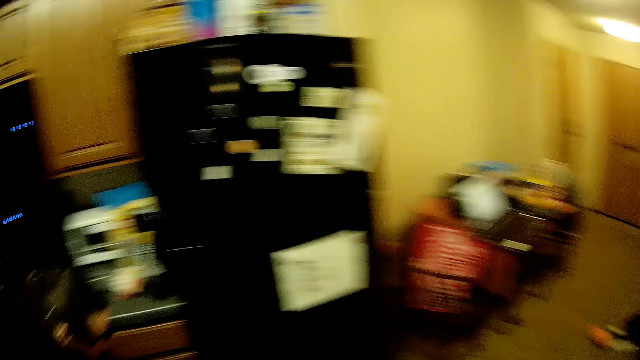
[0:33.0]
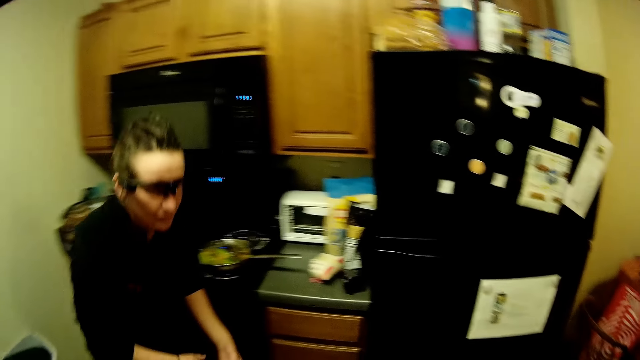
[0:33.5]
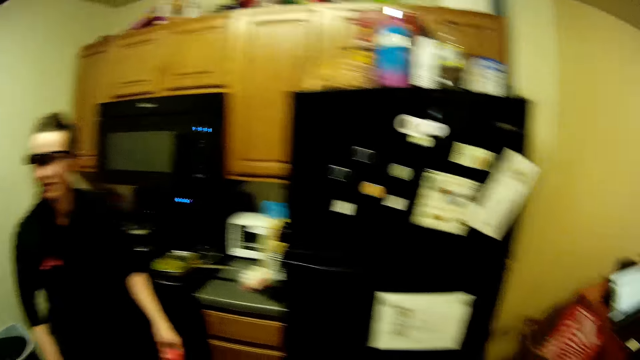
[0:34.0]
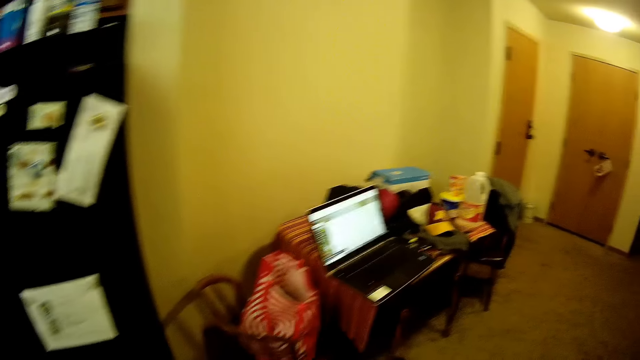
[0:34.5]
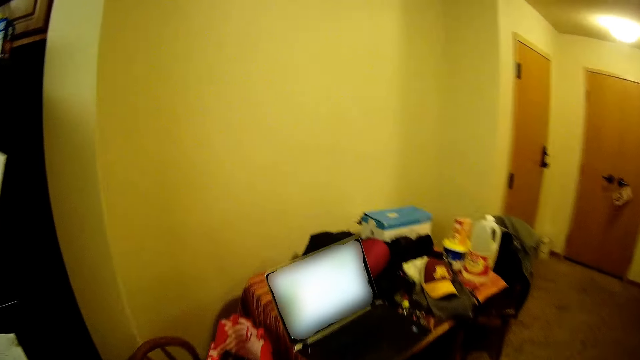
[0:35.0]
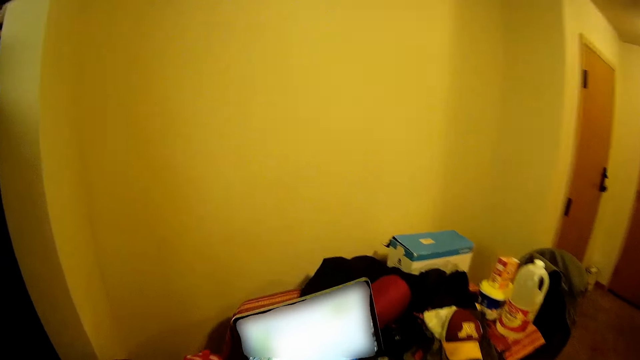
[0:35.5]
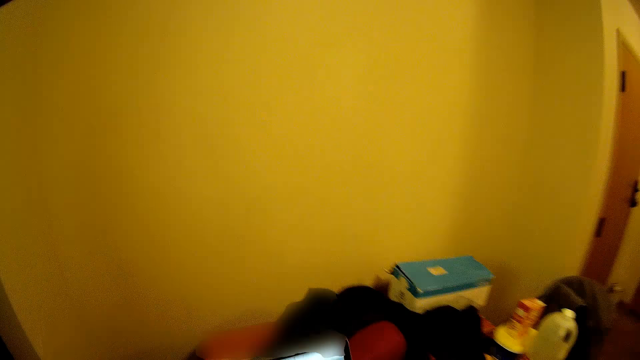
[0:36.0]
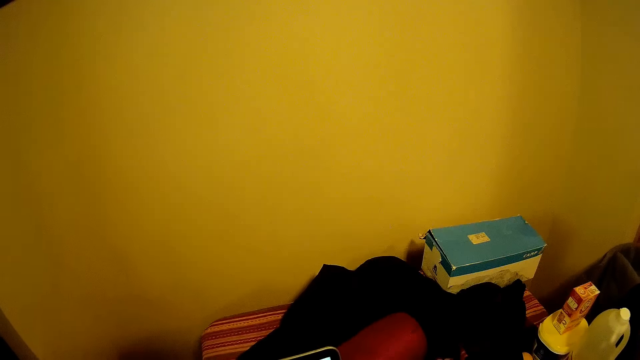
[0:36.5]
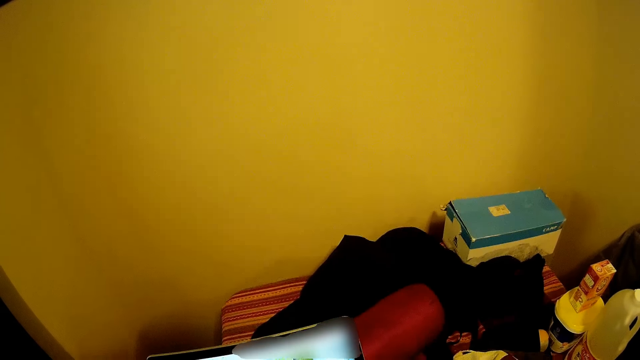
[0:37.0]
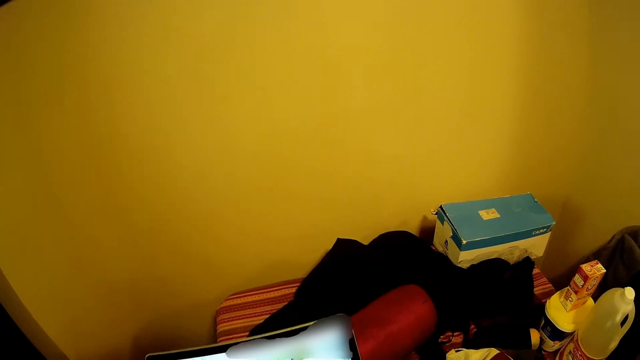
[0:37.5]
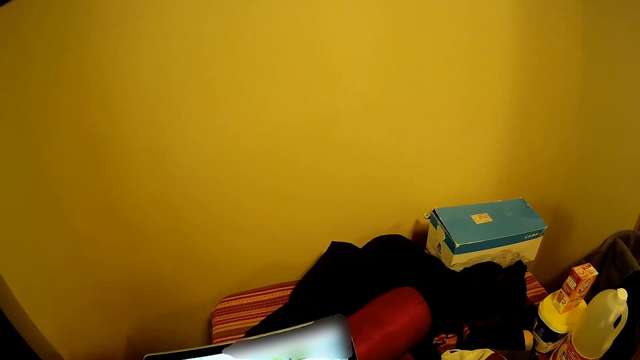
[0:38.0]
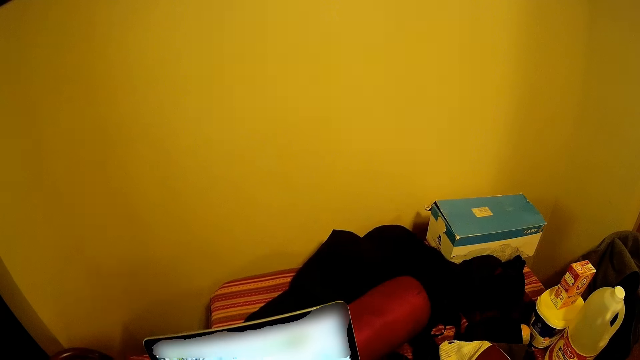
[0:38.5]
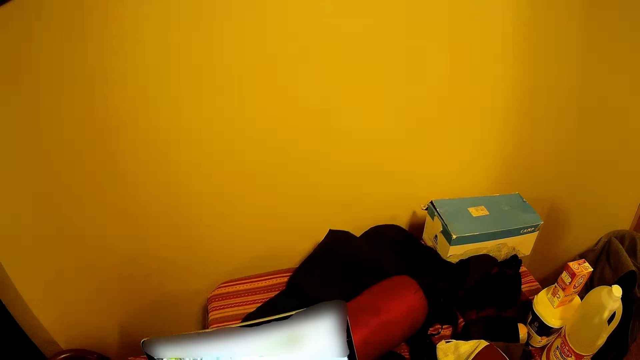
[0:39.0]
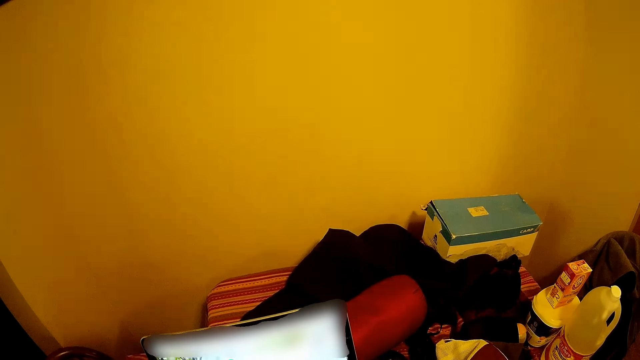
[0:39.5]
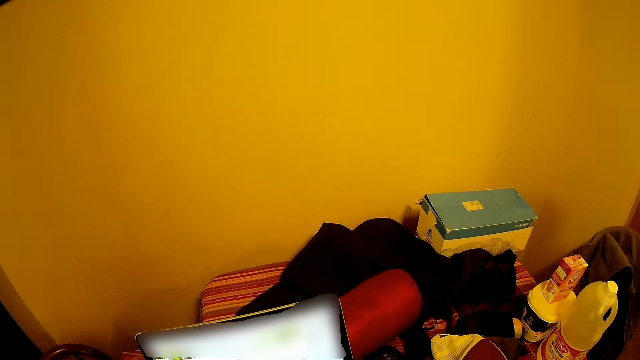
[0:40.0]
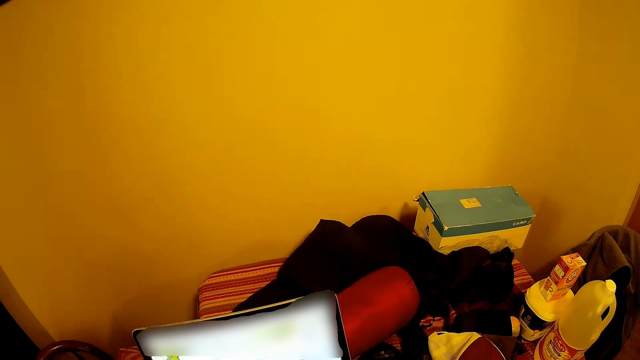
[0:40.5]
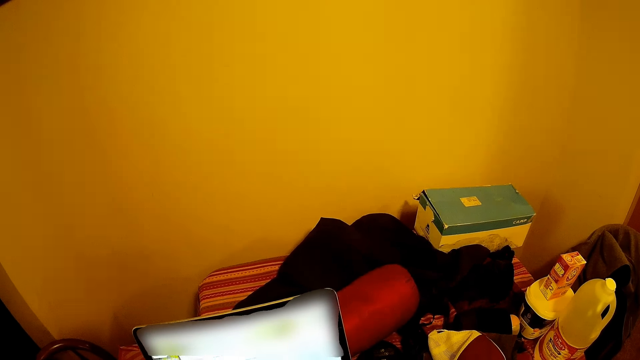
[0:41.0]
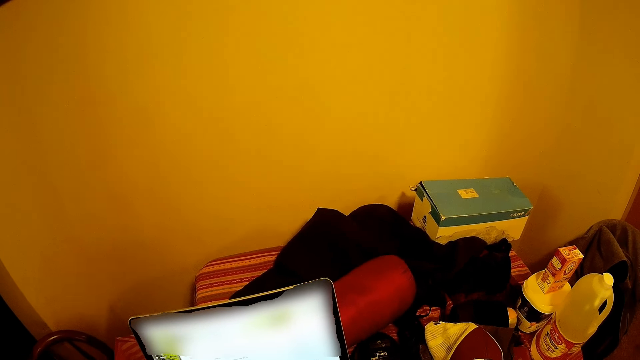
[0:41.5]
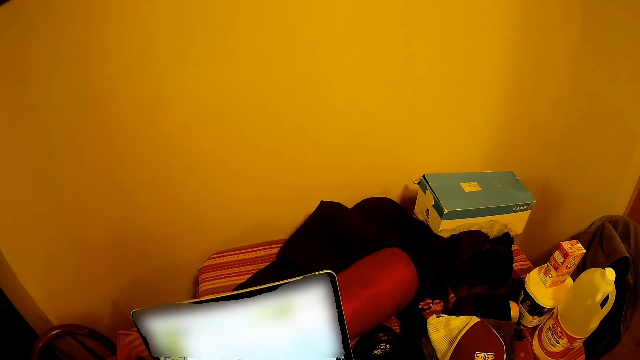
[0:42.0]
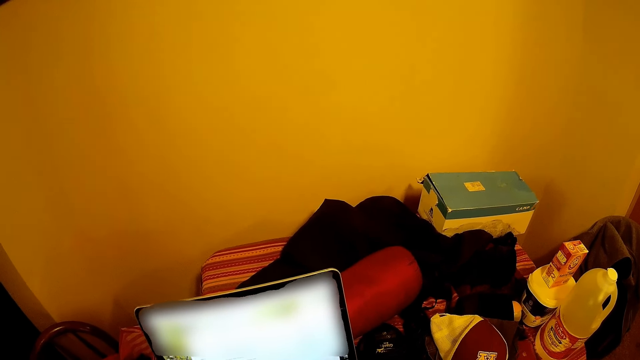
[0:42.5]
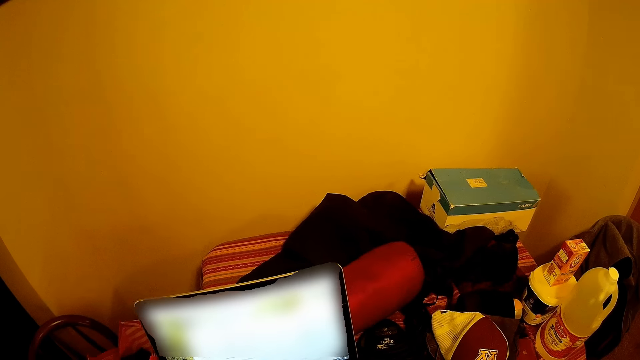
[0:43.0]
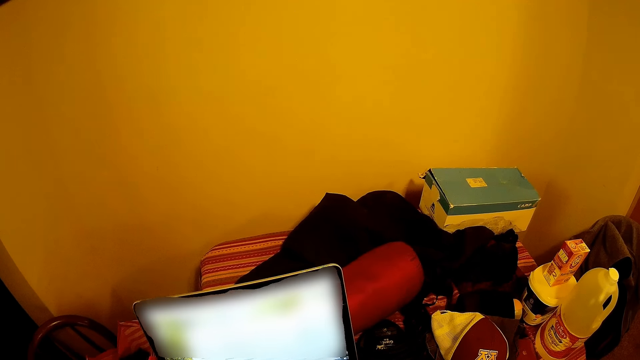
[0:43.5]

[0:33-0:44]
The camera wearer walks around the apartment. They look at the computer. They use the laptop.

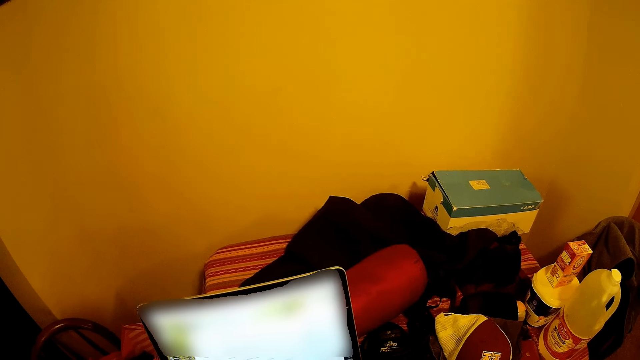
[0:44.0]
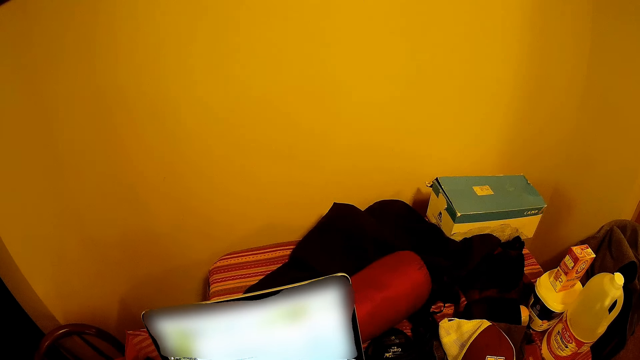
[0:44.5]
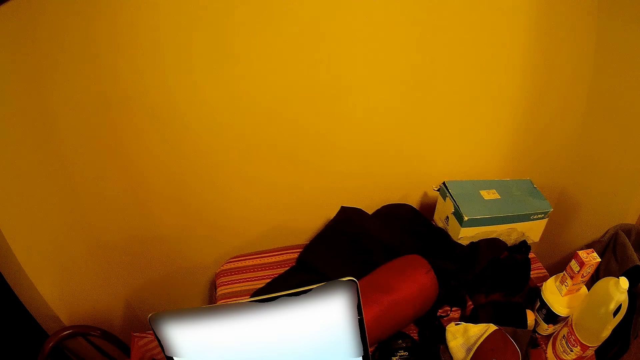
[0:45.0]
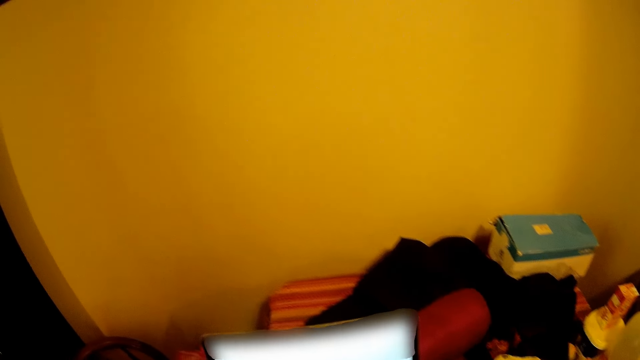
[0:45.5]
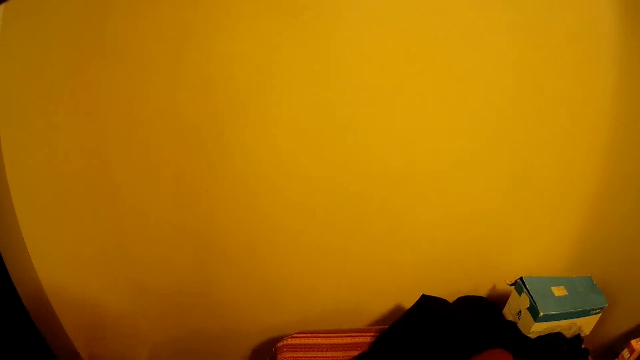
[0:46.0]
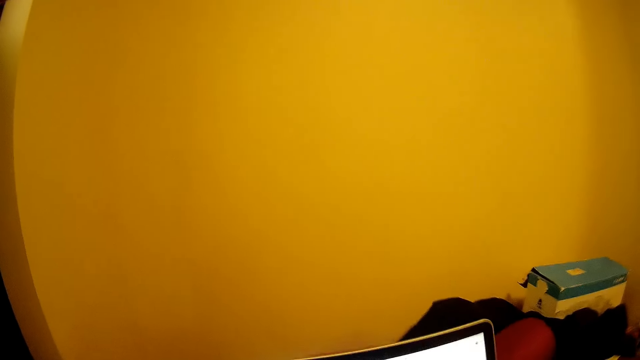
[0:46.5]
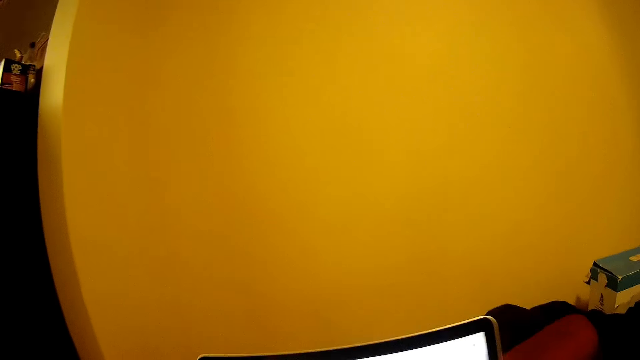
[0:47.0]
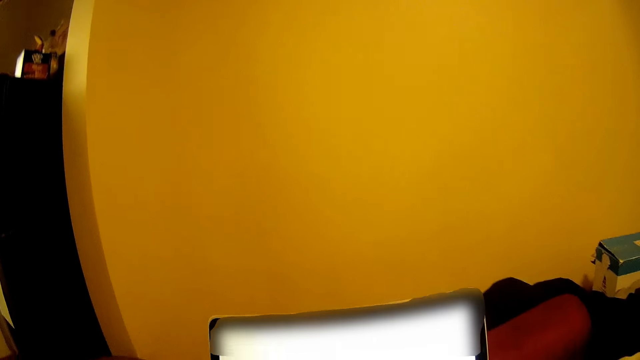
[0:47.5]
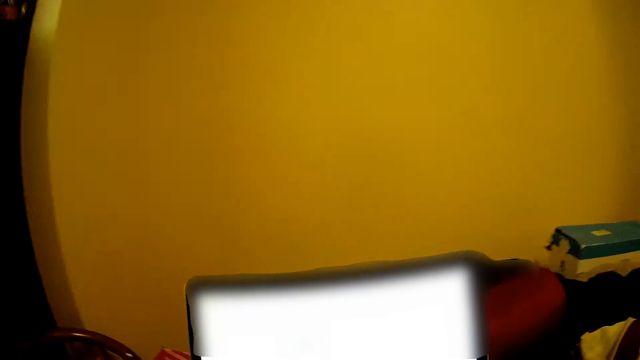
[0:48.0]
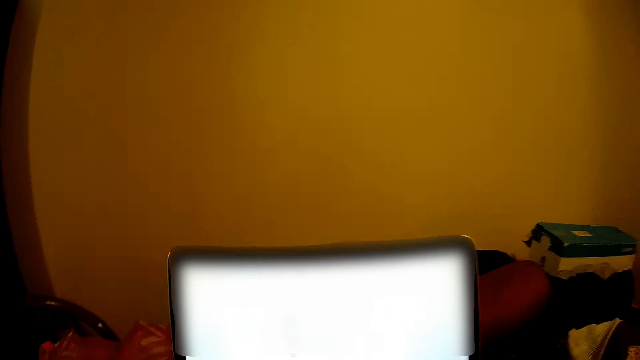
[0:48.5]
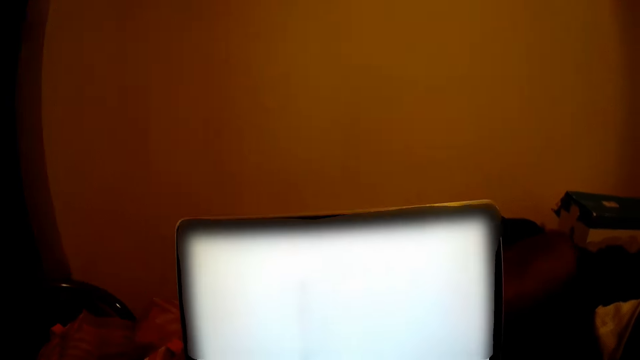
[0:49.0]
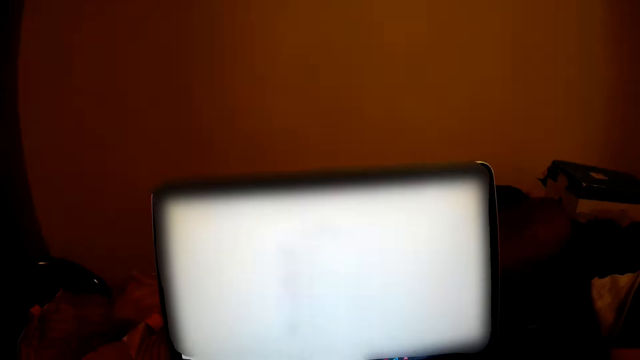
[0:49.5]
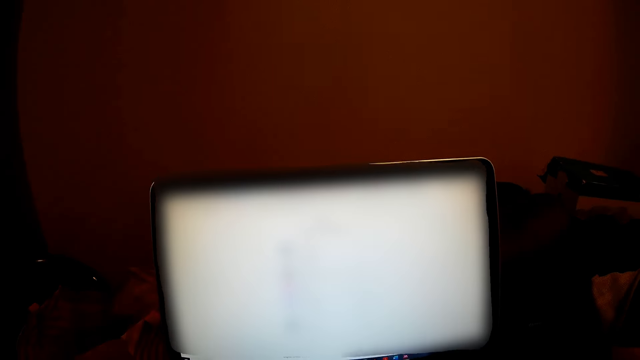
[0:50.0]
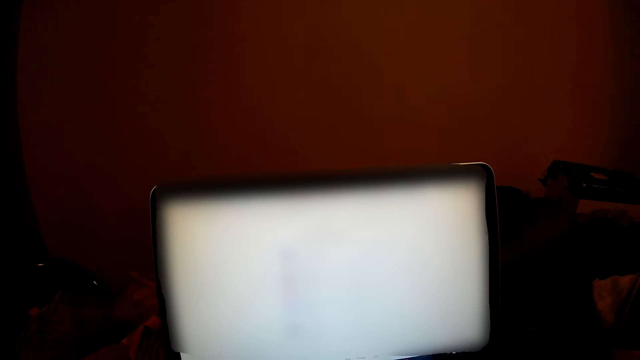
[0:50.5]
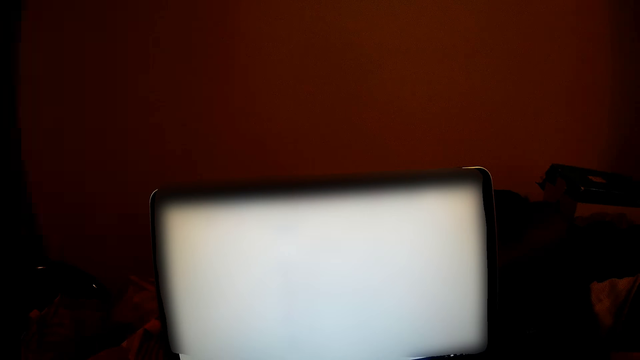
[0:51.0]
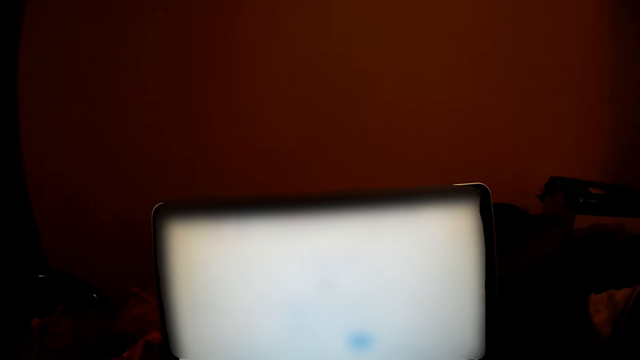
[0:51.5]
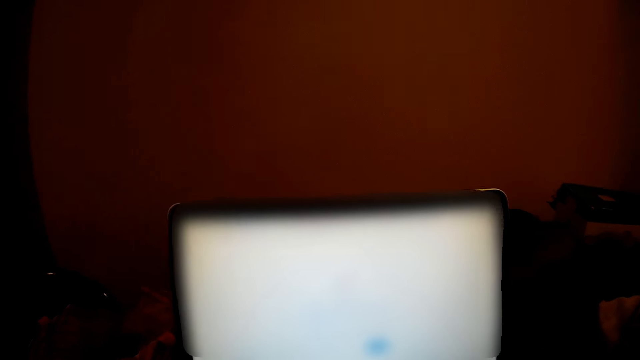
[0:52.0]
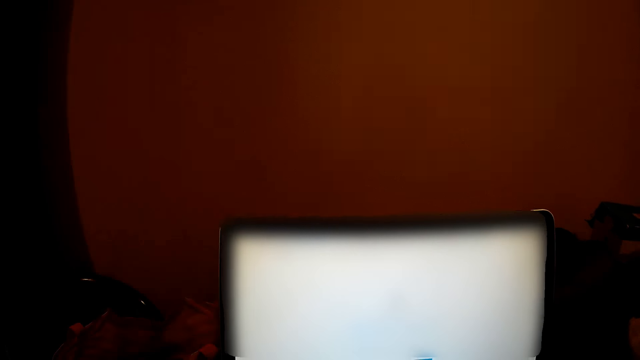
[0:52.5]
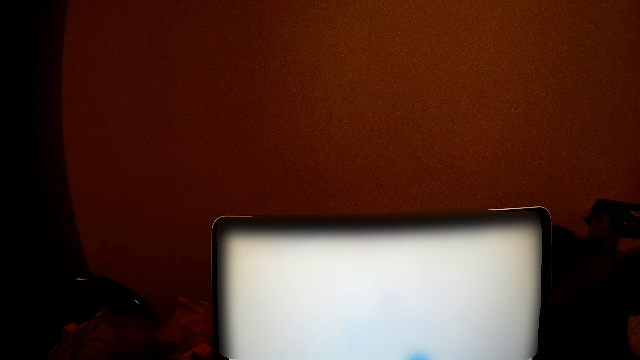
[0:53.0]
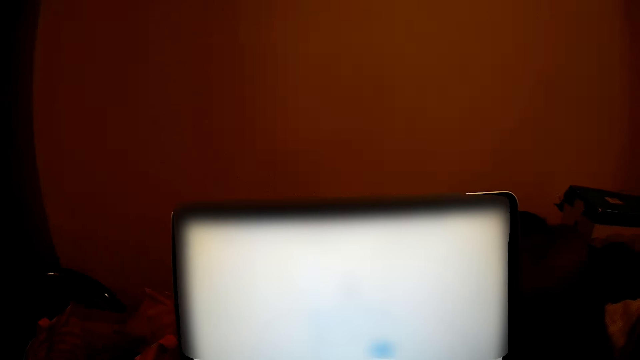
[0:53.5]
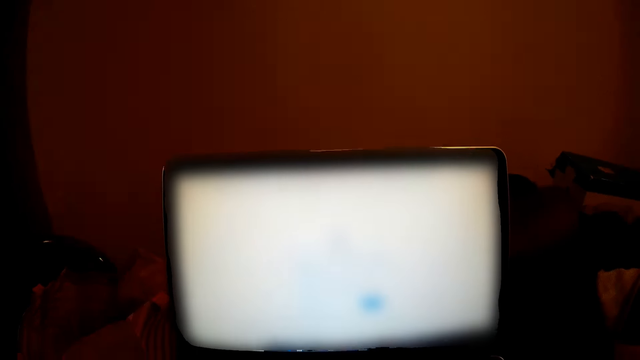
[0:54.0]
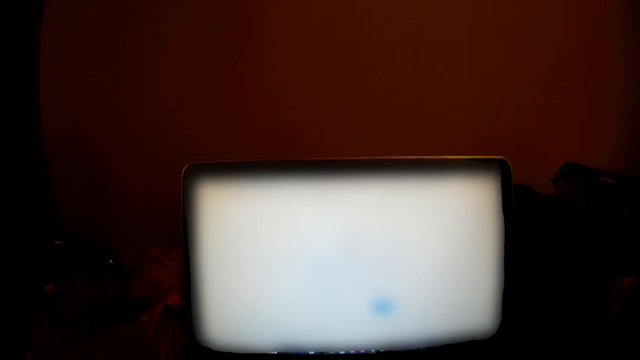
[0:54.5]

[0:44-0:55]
The camera wearer sits on a chair. They operate a laptop.
